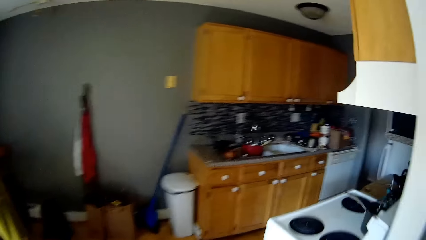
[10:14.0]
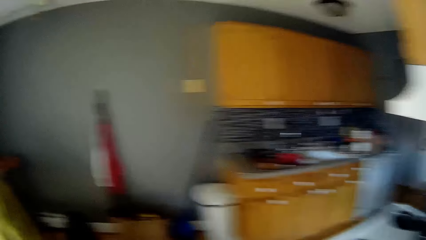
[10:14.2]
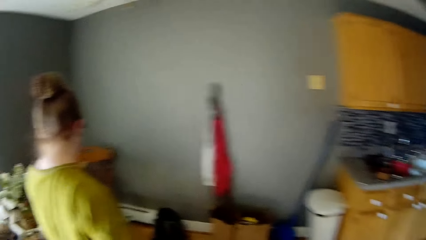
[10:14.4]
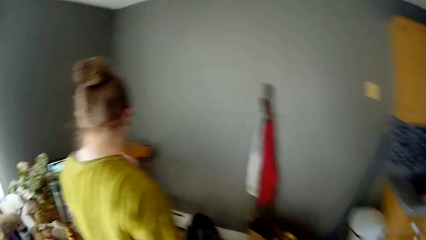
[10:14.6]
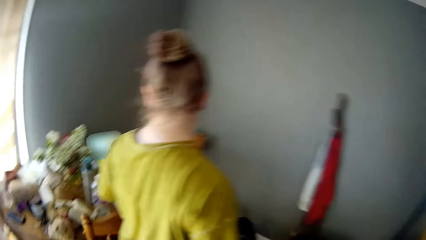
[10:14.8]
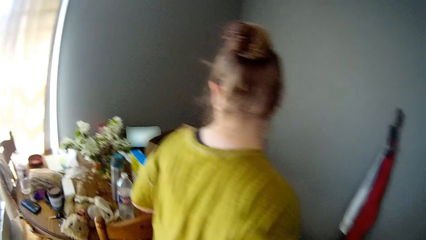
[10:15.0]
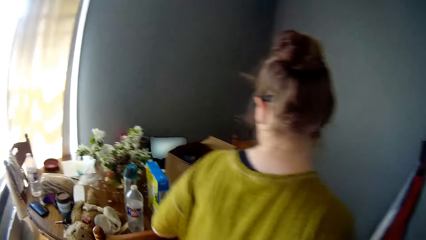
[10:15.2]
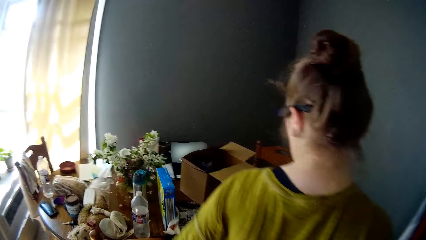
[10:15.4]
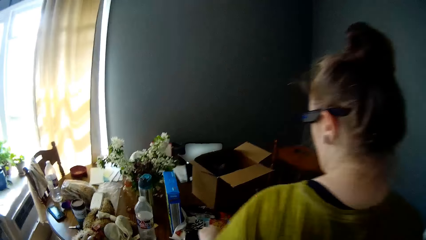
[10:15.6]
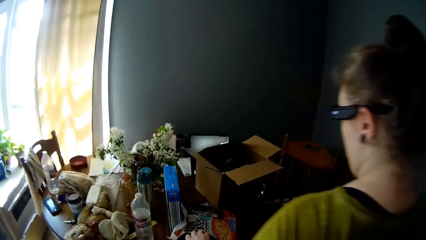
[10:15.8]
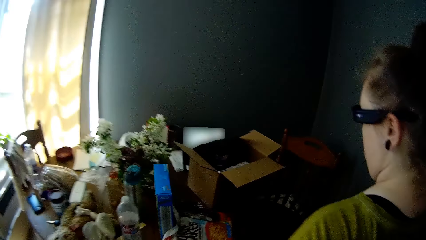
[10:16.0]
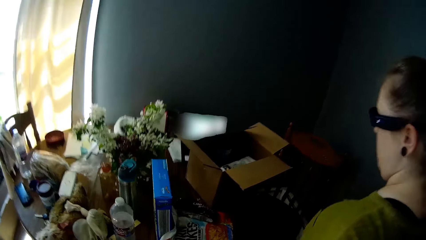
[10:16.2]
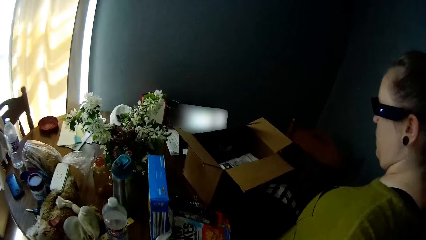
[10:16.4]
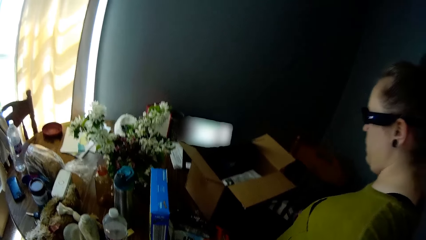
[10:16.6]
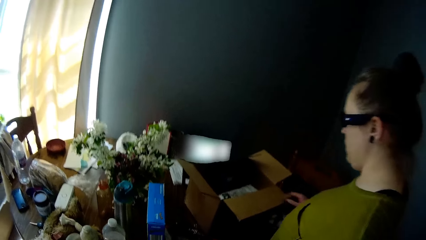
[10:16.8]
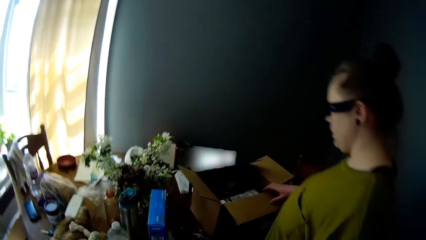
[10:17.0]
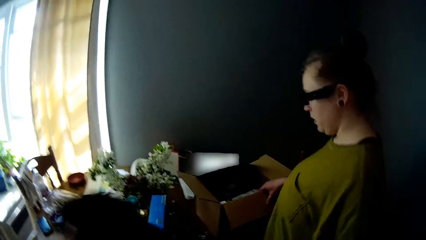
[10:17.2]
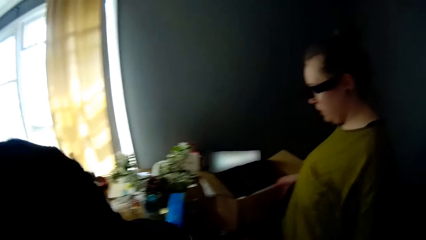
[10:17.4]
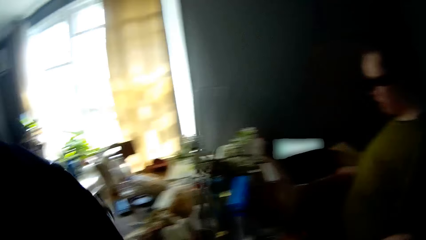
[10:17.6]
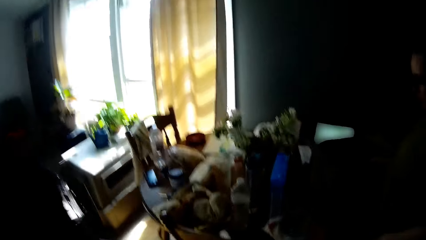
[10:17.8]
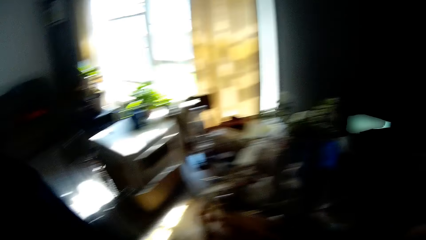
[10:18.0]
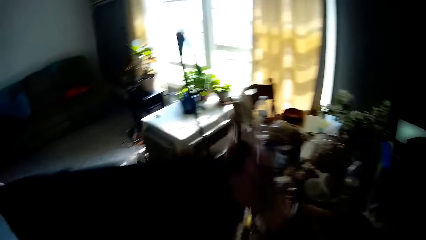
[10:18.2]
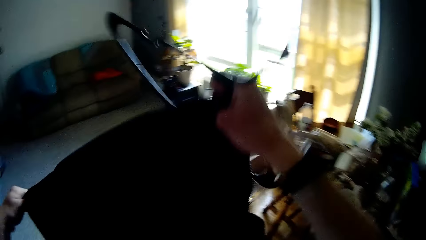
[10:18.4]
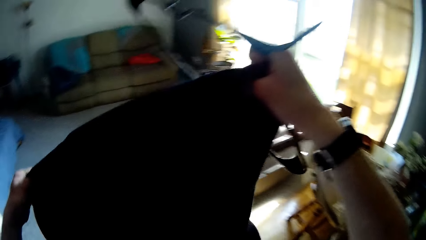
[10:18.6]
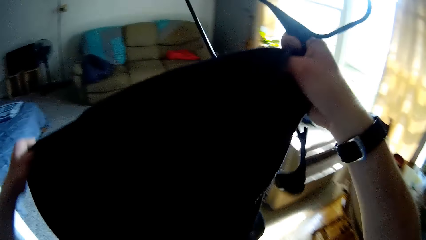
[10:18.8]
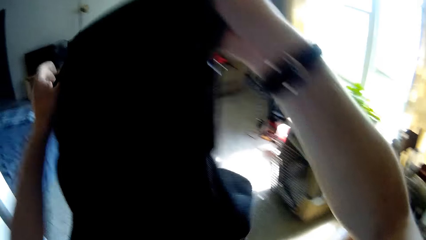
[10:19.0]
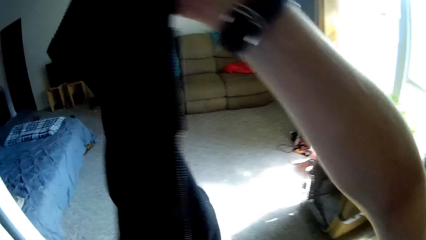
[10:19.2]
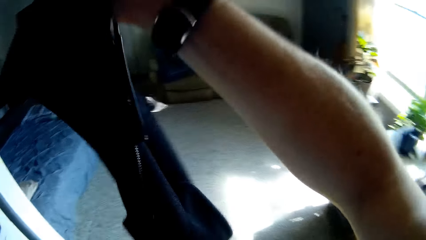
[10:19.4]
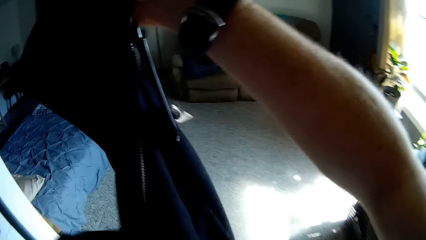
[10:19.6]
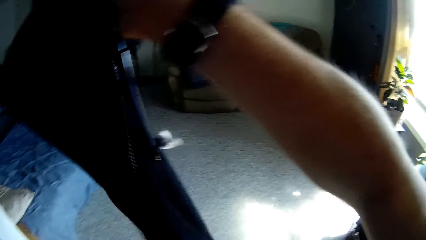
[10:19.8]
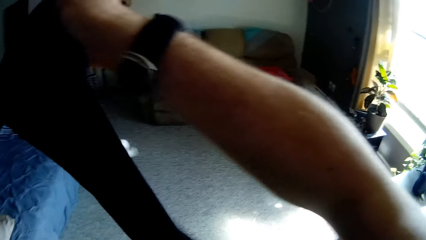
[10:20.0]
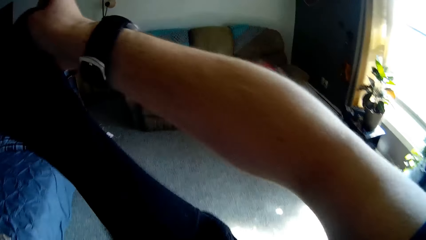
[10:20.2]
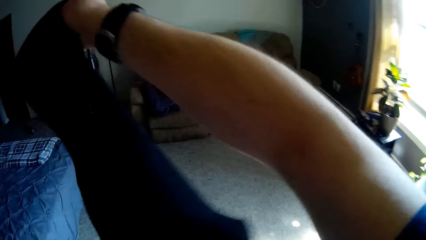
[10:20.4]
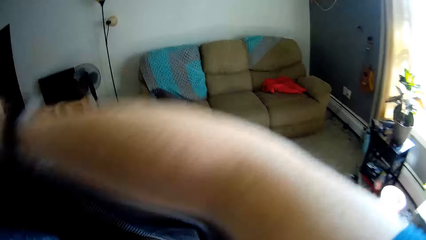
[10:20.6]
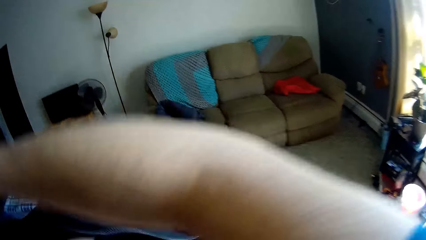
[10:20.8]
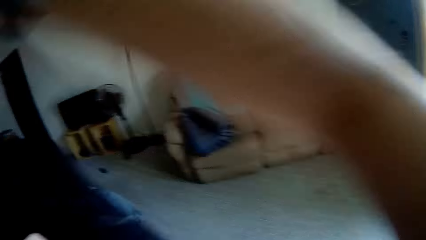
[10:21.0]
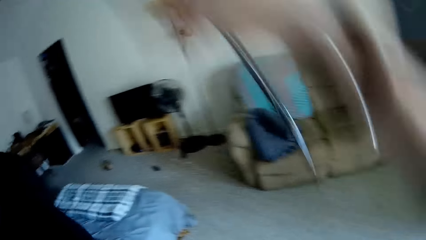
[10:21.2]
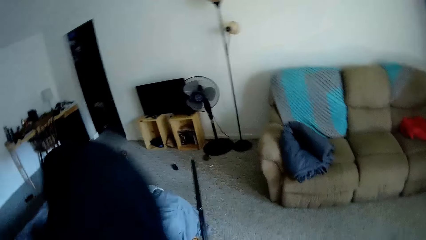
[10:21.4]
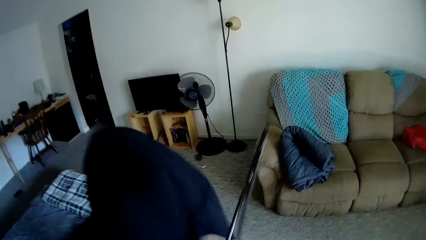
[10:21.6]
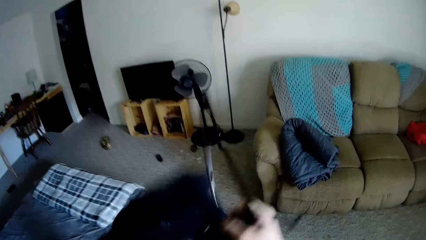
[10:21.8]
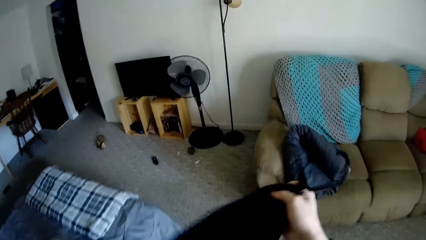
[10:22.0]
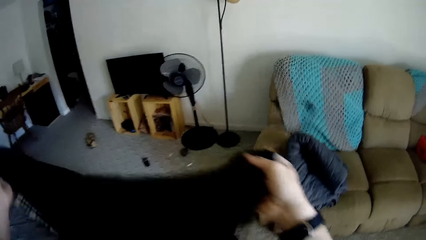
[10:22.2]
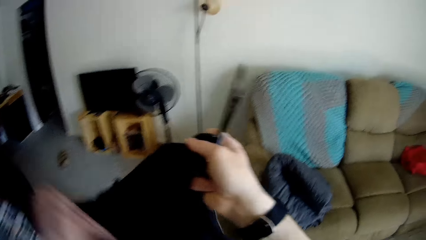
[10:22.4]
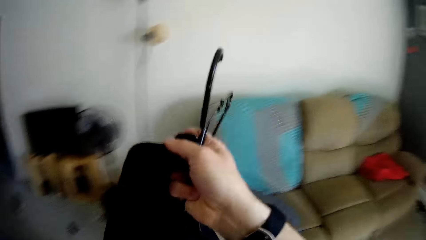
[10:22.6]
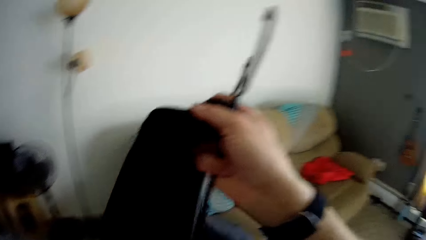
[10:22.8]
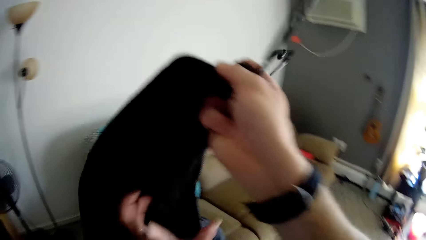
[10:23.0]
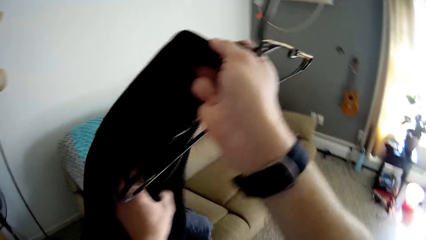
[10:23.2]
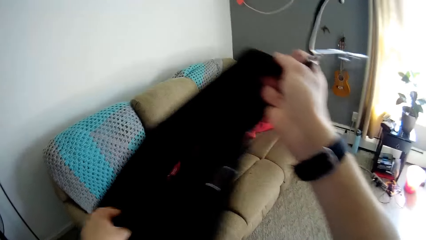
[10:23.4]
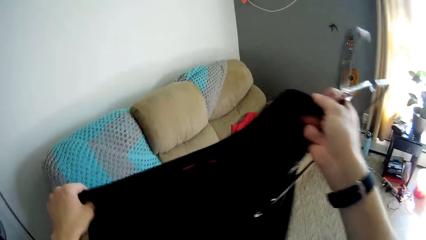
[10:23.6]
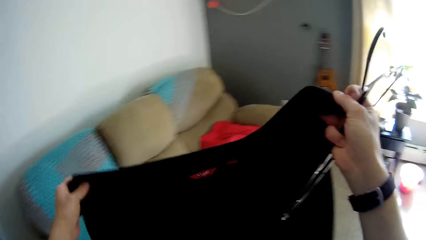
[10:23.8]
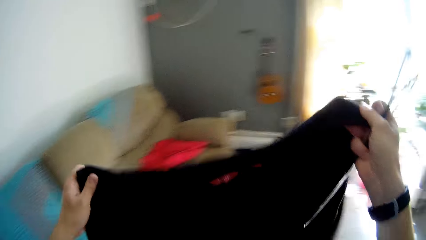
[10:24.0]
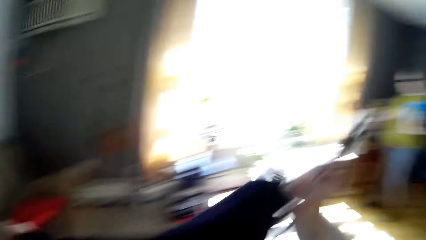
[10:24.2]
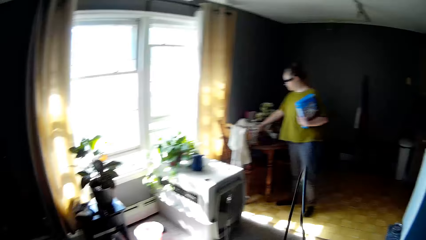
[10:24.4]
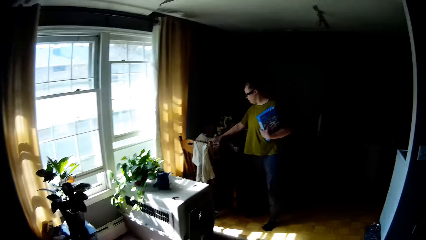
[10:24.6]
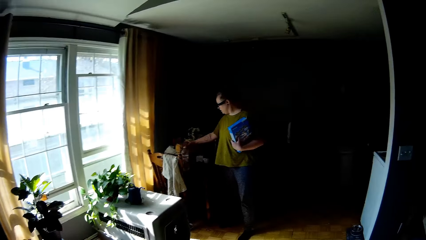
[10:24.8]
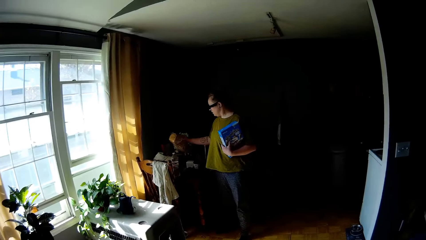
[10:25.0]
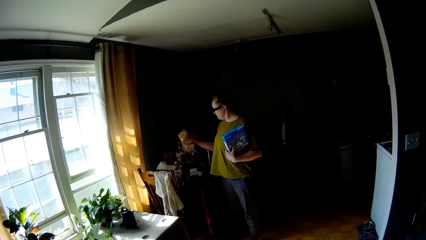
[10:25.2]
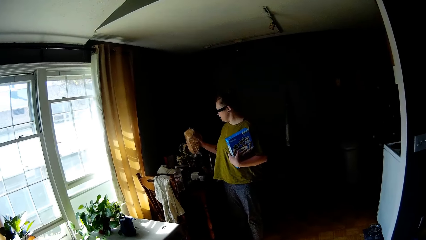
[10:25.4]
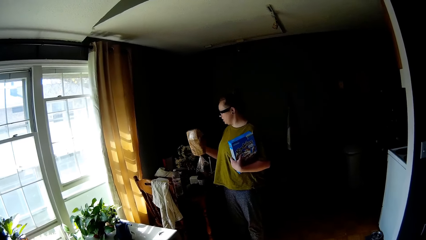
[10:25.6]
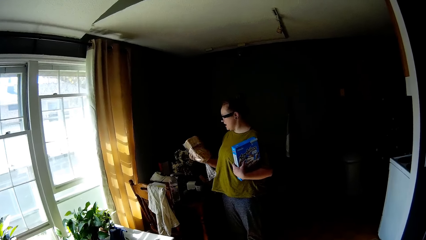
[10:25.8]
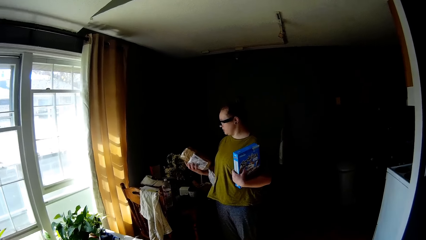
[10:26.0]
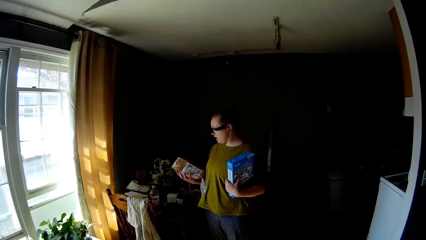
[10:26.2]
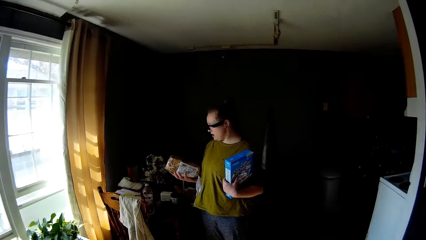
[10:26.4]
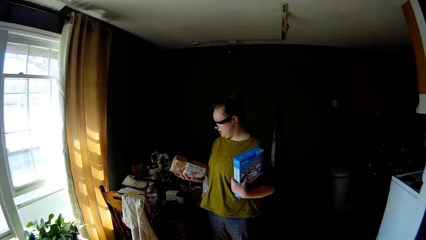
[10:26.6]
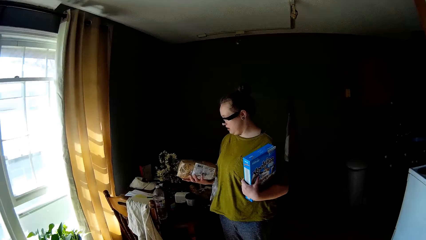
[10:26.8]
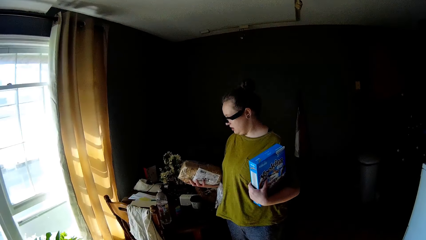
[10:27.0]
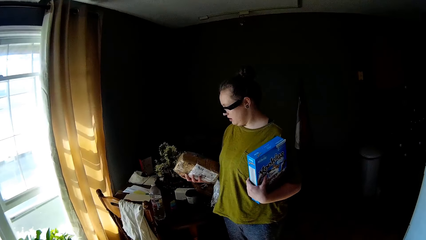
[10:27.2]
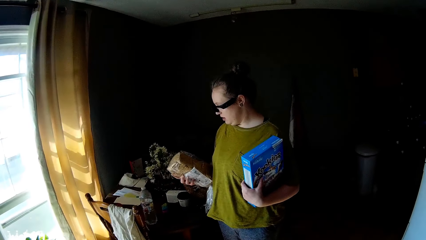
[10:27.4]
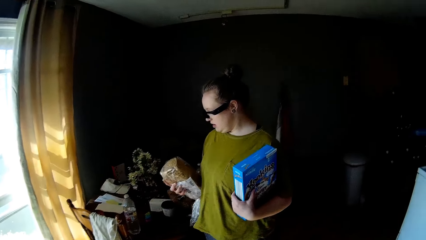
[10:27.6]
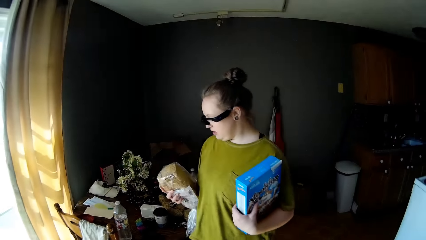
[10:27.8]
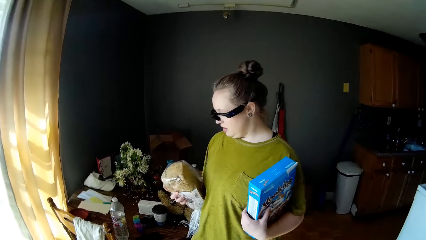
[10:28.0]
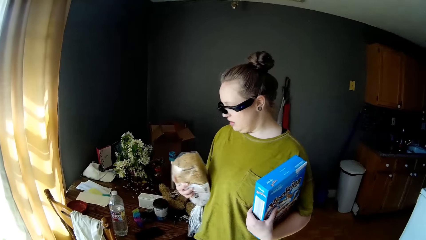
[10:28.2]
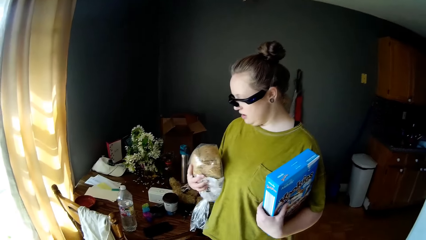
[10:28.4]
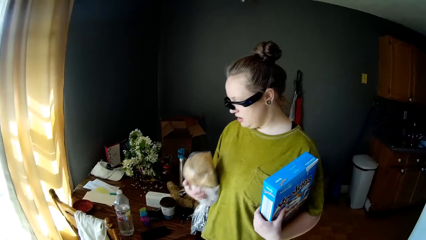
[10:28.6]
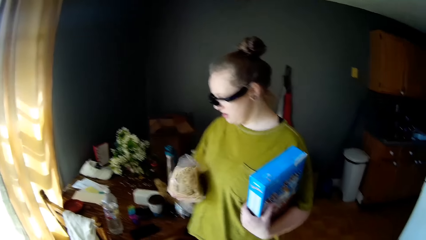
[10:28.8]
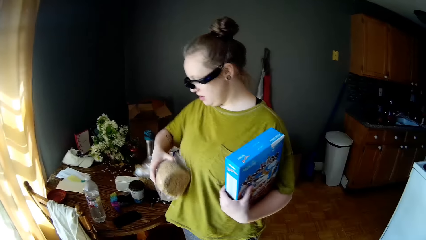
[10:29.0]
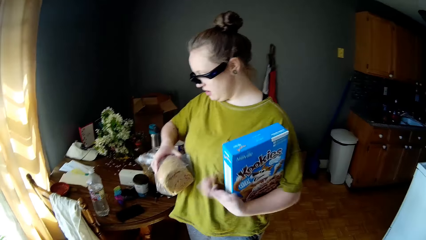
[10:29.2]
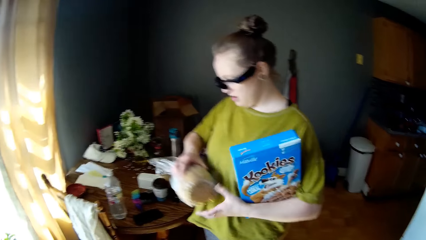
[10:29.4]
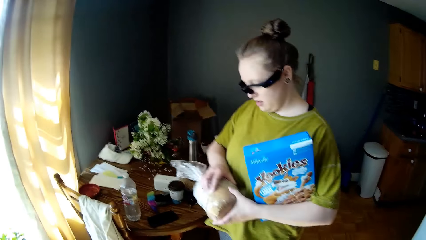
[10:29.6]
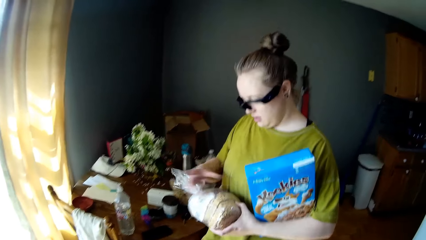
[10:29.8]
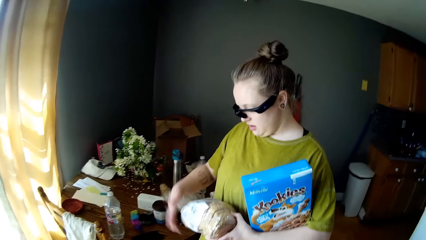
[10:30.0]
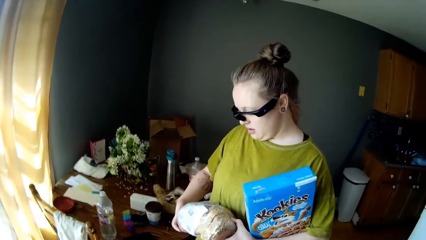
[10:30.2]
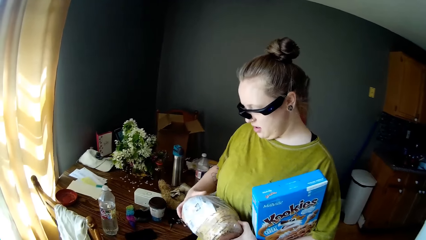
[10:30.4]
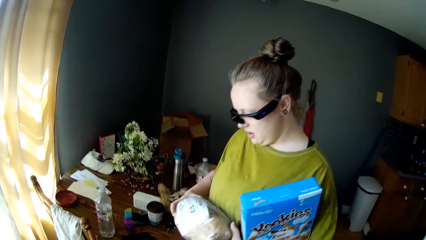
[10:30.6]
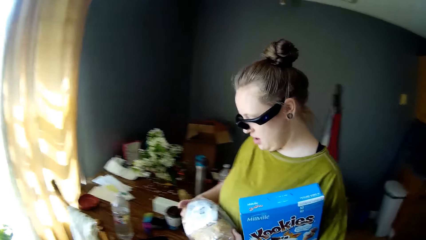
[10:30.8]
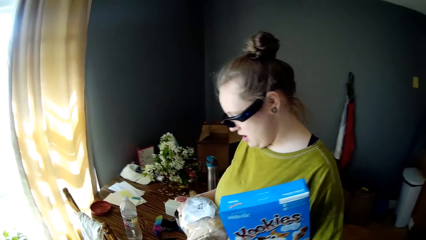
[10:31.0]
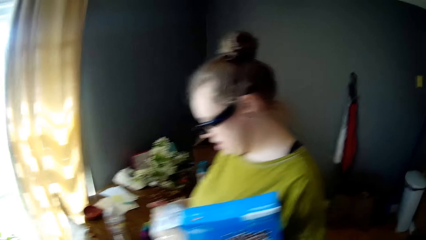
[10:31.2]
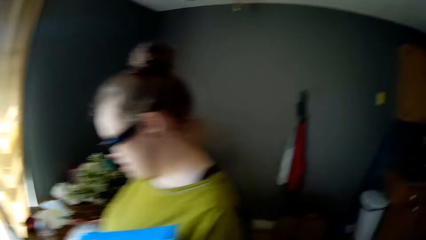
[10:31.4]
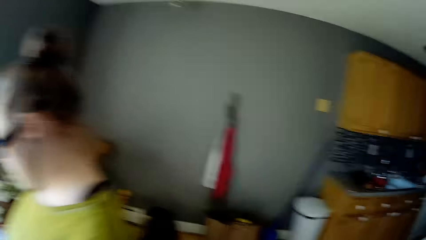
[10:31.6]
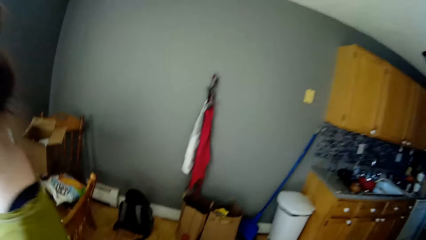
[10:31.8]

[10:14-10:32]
The camera wearer enters the dining room. The woman touches a carton on a table with her right hand. The camera wearer picks up a cloth from the table. He puts a shirt in his hands on a hanger with both hands. He walks around and converses with the woman. The woman picks up a loaf of bread on the table with her right hand. The camera wearer walks towards the woman in the dining room. The woman holds the bread in her right hand with both hands.
